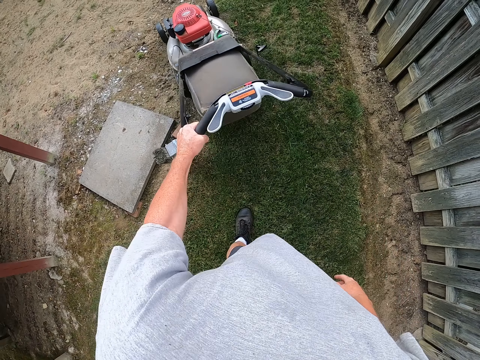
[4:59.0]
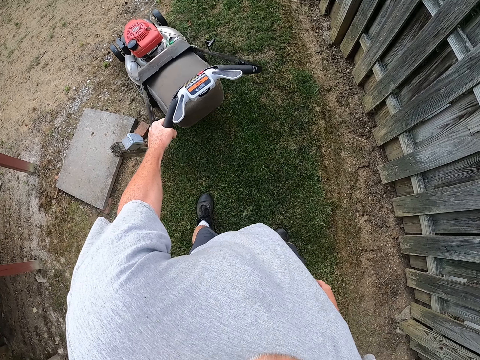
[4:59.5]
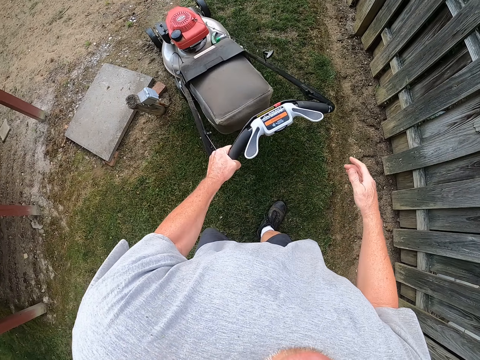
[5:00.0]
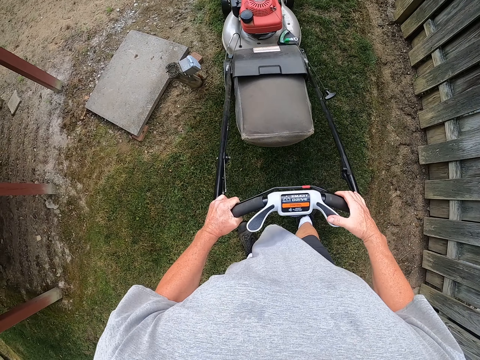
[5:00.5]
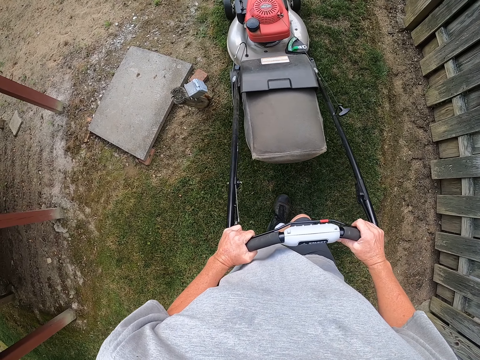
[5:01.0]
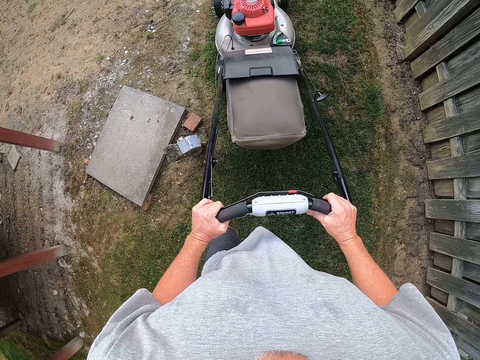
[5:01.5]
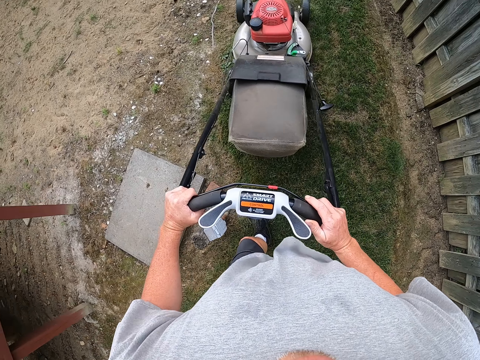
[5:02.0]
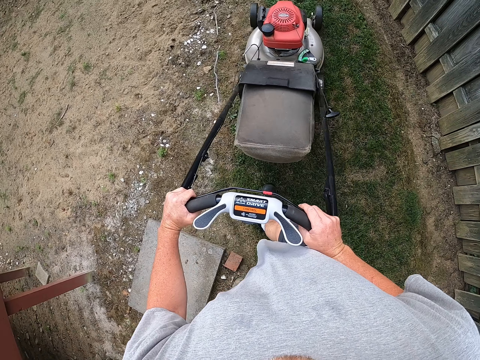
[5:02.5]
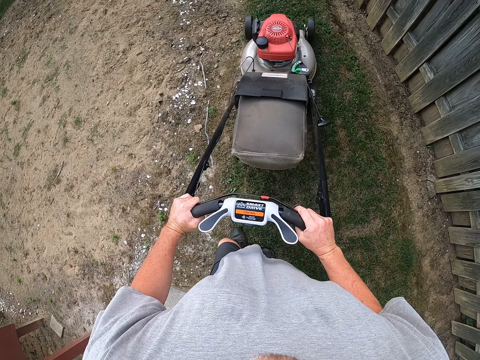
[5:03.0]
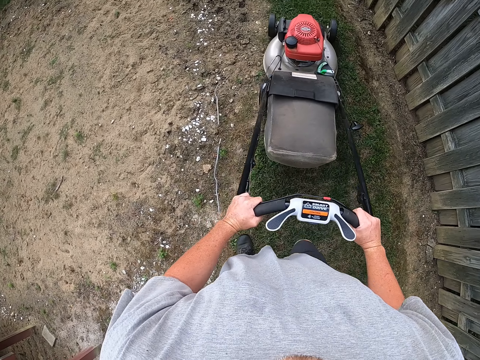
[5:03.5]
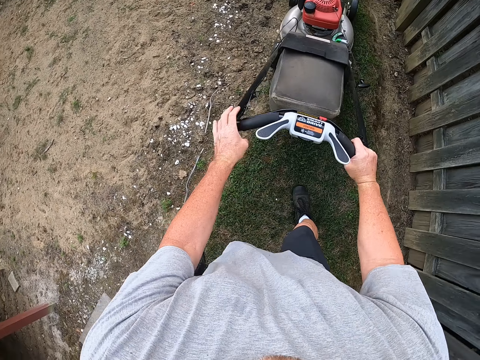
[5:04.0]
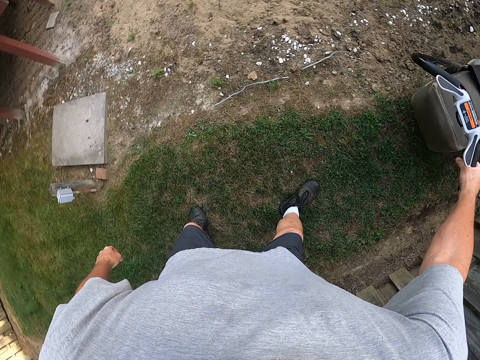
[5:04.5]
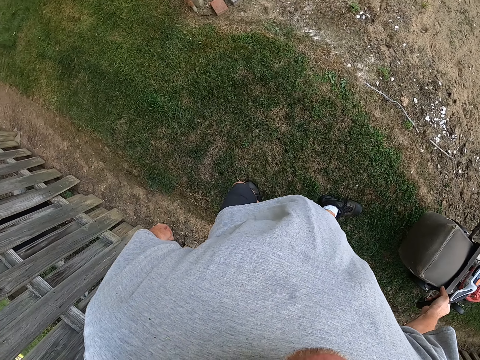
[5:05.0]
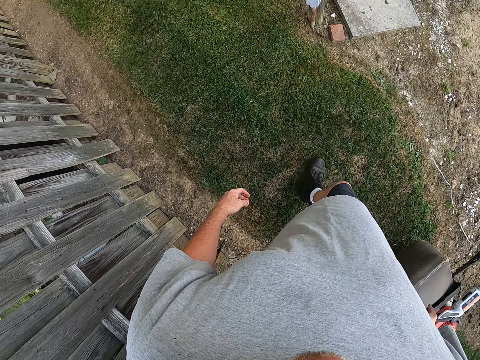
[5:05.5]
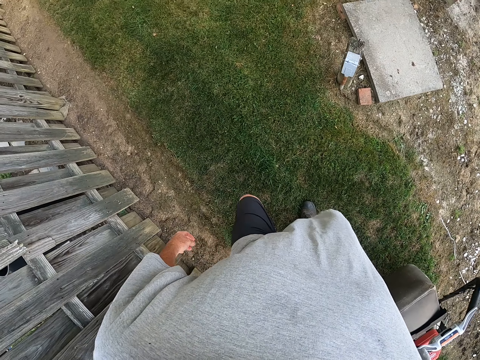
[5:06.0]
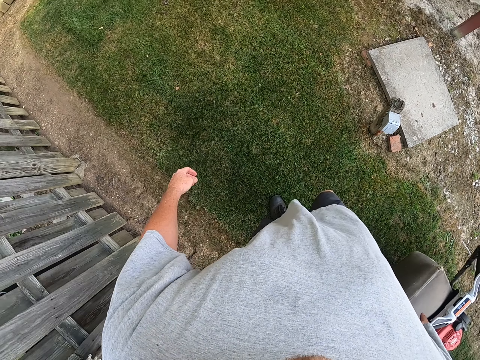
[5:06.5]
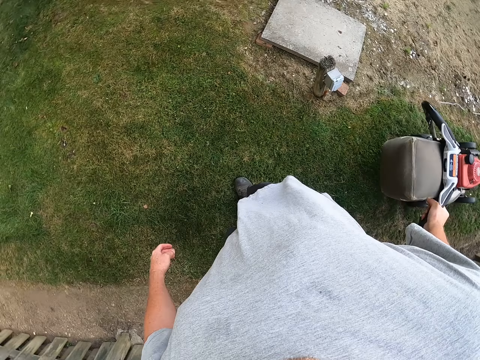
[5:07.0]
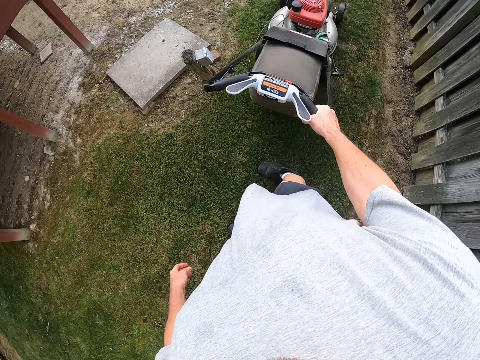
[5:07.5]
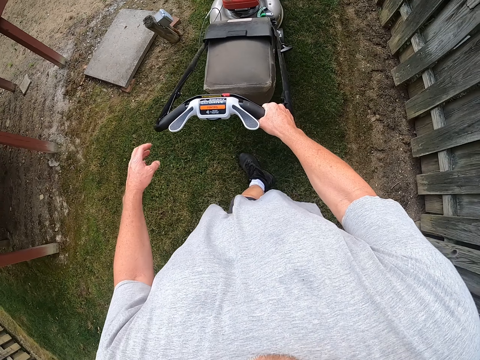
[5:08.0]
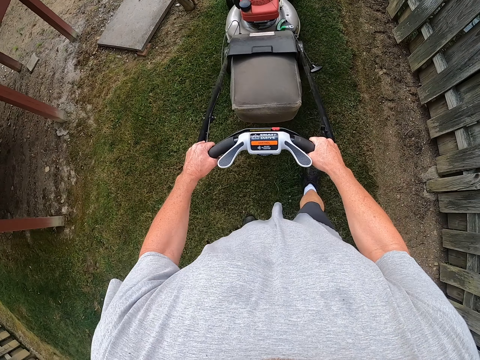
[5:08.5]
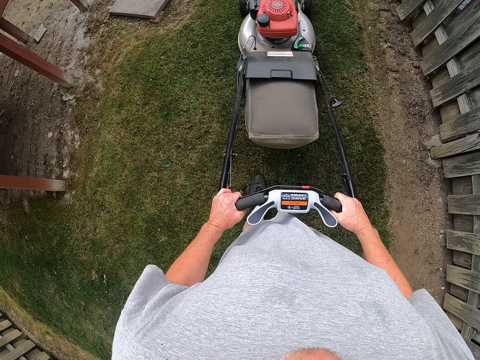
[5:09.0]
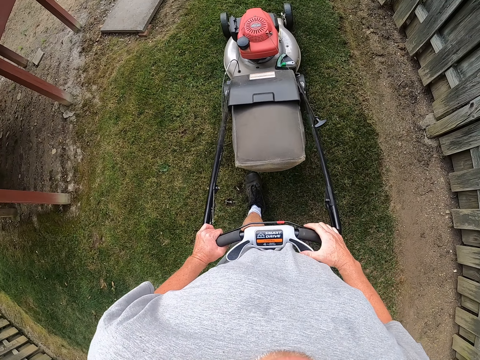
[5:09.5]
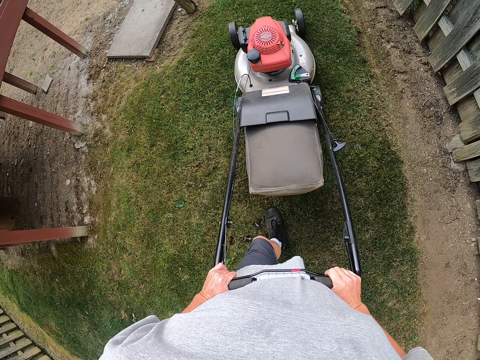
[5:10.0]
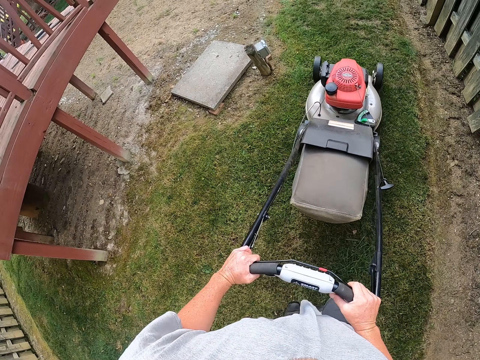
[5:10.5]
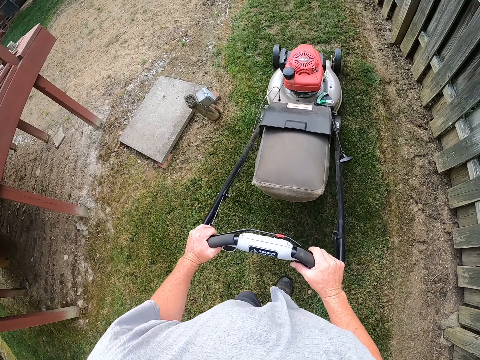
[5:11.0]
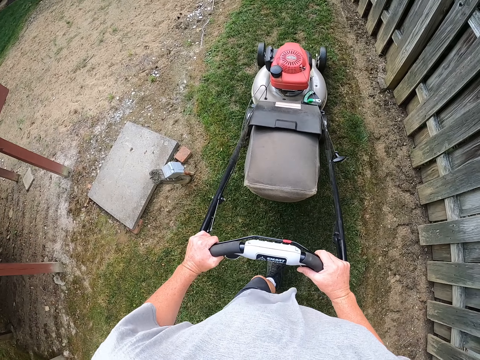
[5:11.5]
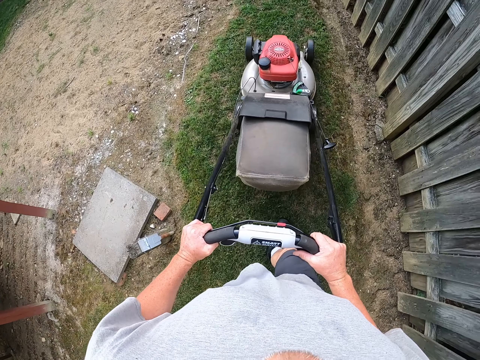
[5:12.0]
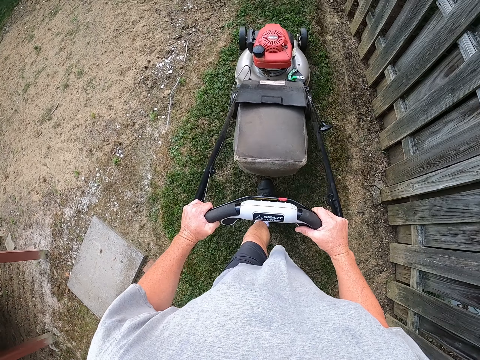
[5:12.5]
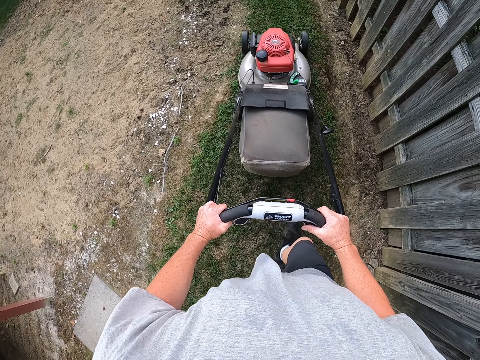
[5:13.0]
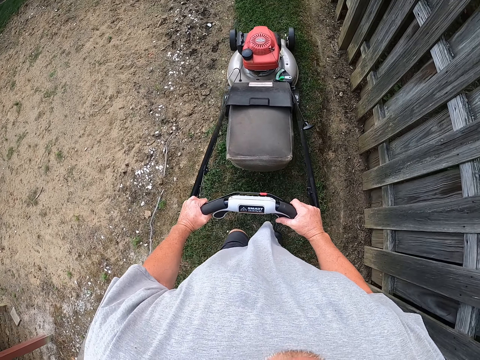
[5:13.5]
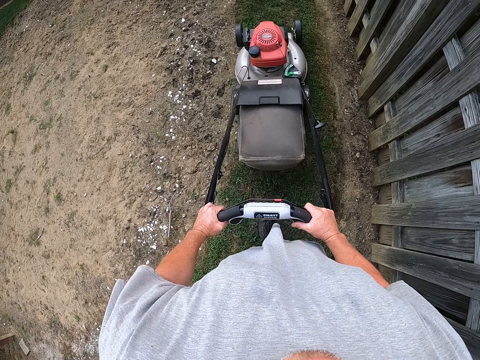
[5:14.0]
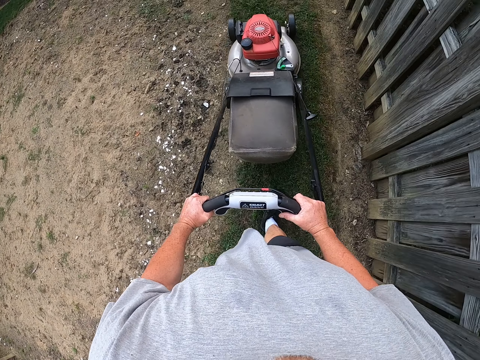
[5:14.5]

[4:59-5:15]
The camera wearer moves the left hand from the mower. They place a hand on the mower and push the mower. They move a hand from the mower. They pull the mower. They hold the mower with the left hand. They push the mower.

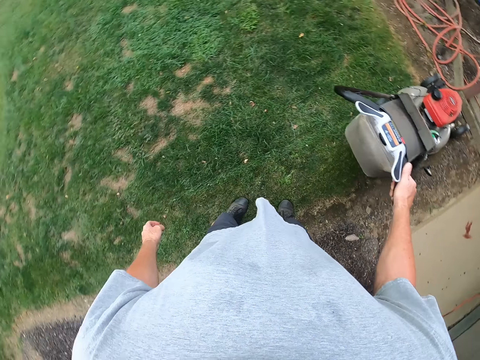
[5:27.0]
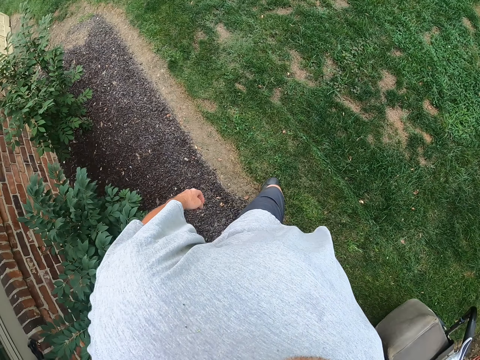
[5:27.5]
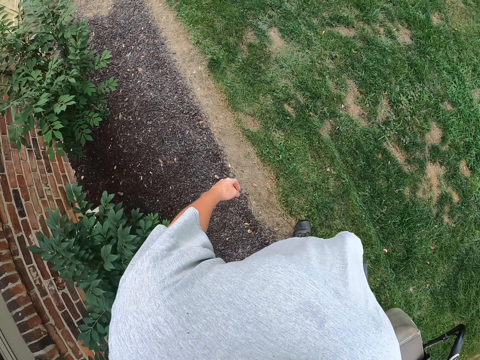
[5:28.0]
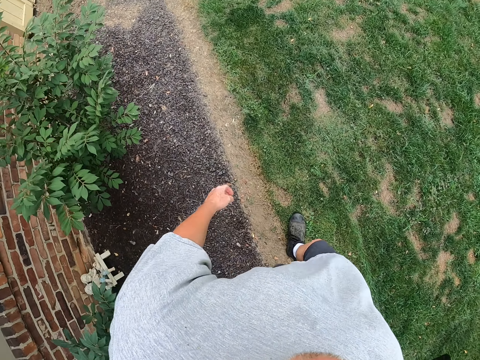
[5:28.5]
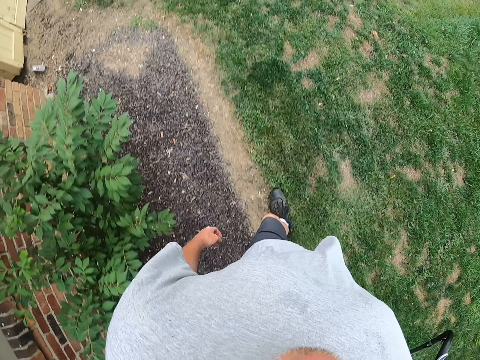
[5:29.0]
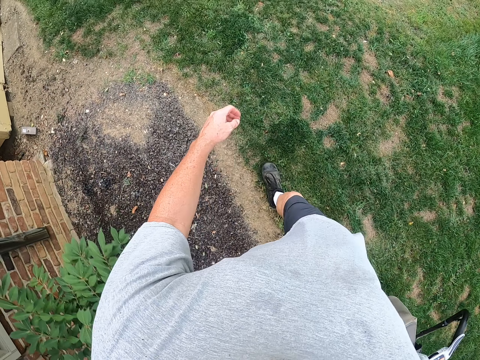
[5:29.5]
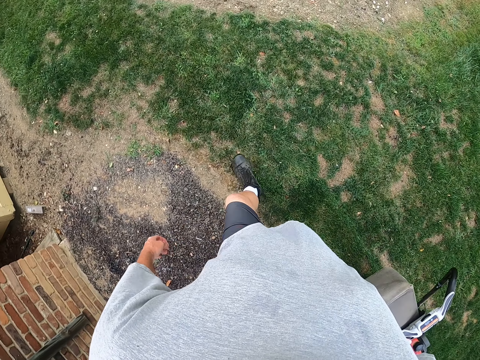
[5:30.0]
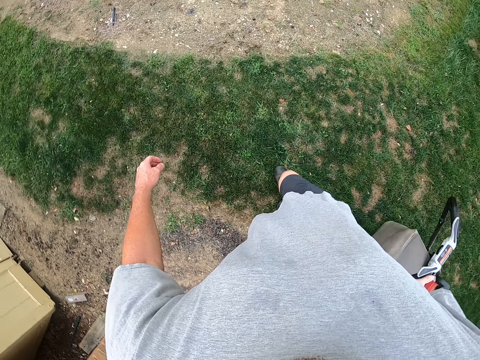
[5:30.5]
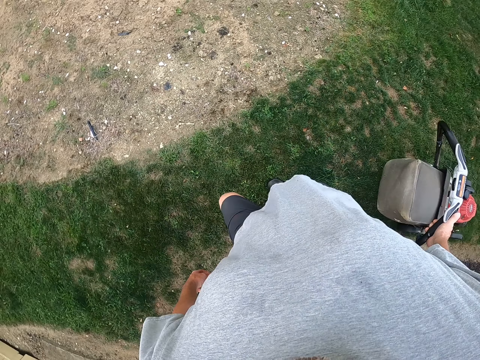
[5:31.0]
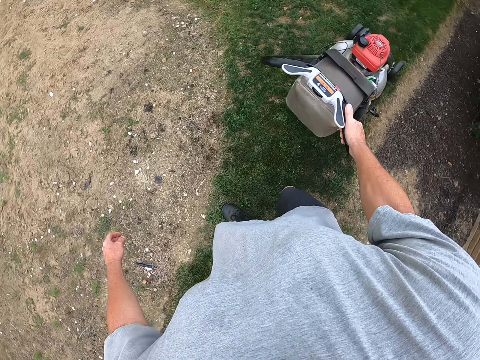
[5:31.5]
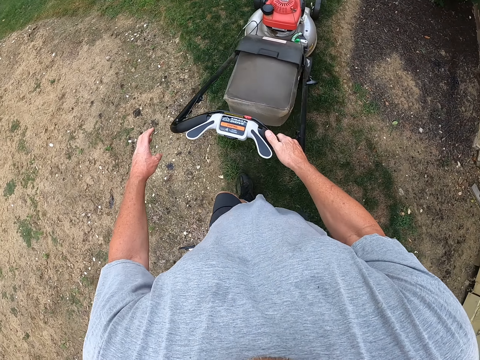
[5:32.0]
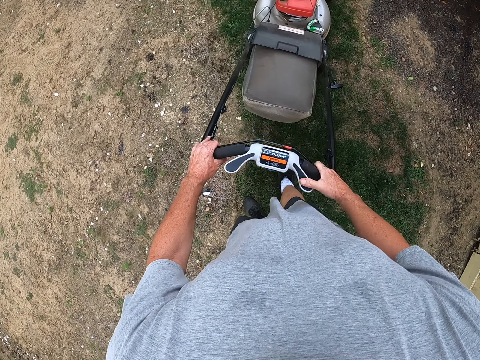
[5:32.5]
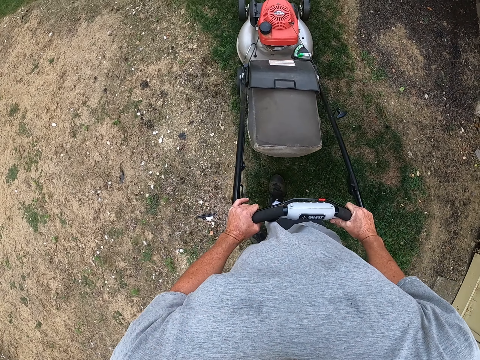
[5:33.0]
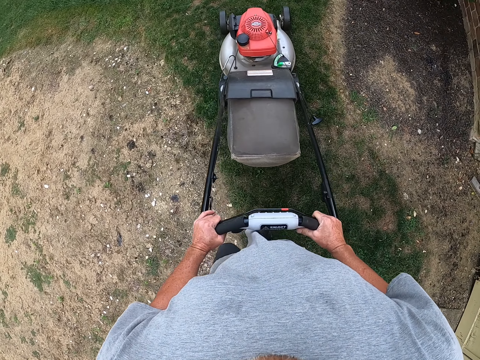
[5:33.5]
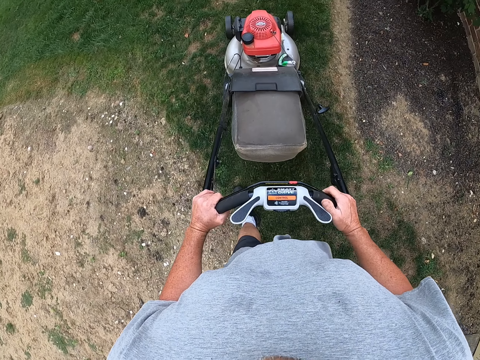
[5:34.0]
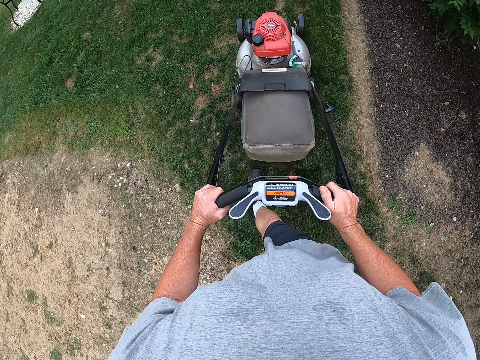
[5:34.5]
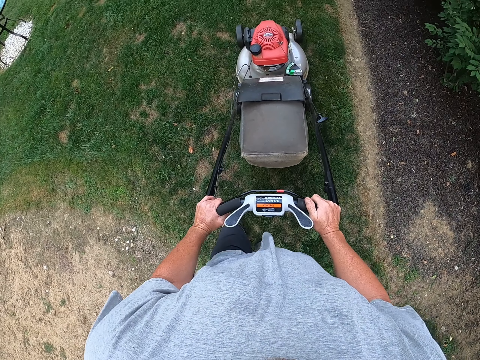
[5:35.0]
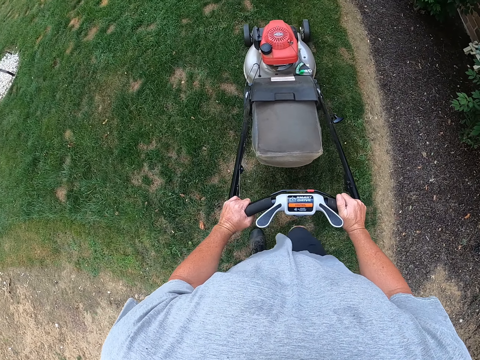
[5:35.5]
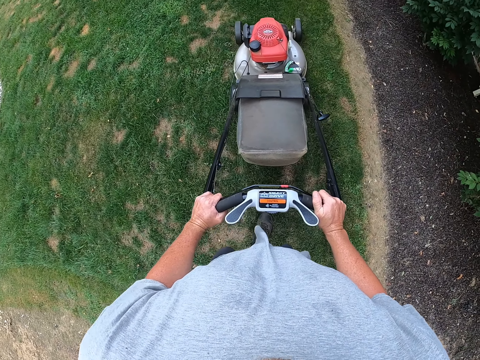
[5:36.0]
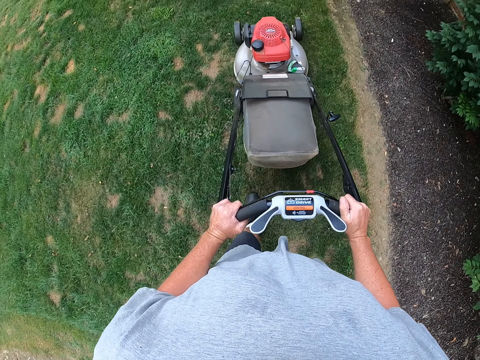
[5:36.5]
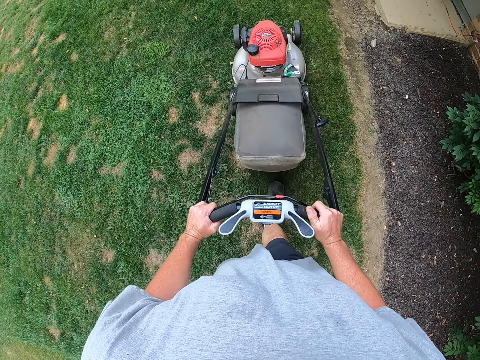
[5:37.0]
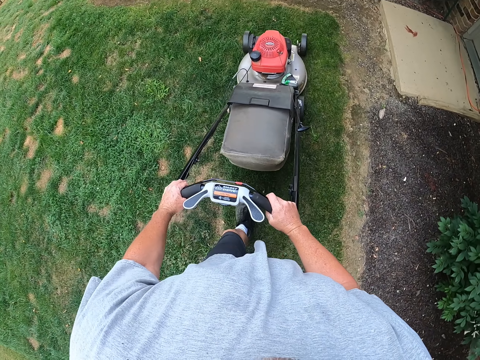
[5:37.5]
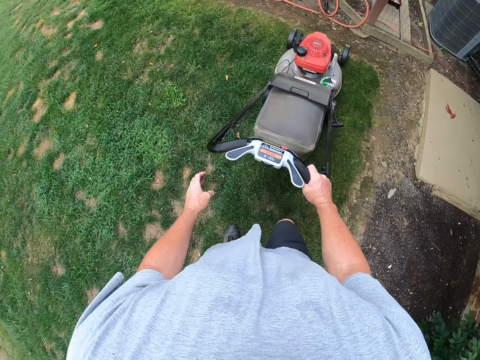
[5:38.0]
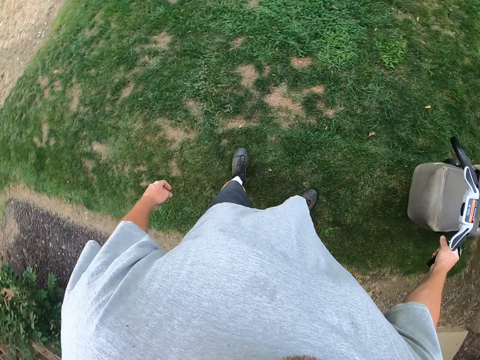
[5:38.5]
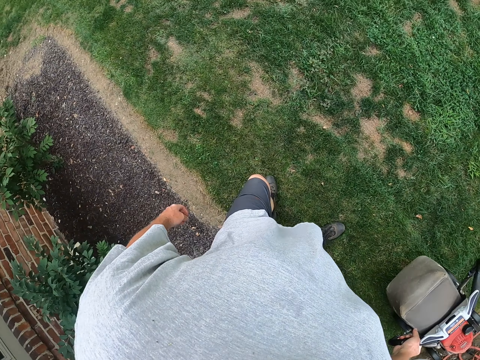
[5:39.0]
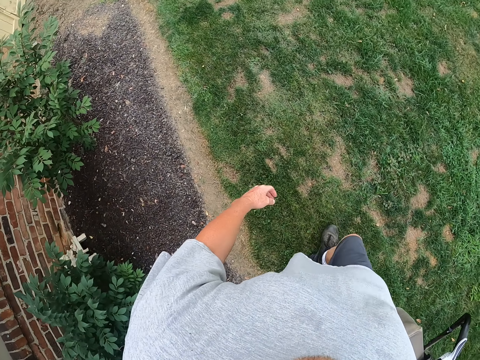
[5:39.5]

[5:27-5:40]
The camera wearer moves the left hand from the mower. They move around. They place a hand on the mower and push the mower. They move the left hand from the mower.
